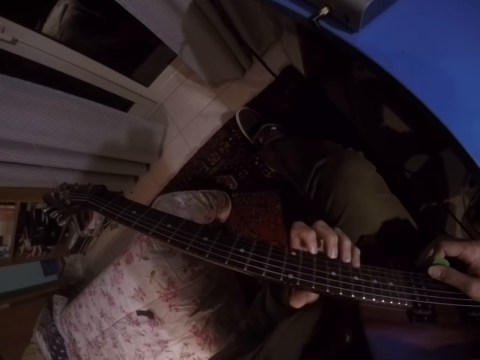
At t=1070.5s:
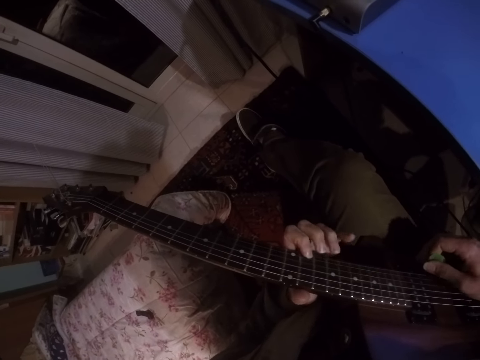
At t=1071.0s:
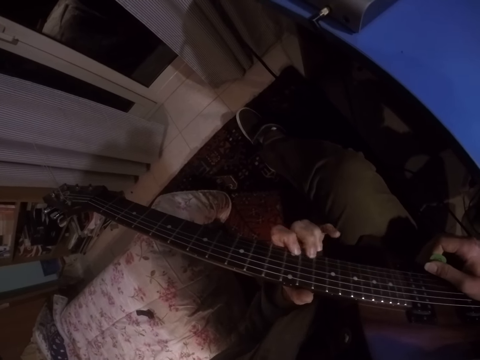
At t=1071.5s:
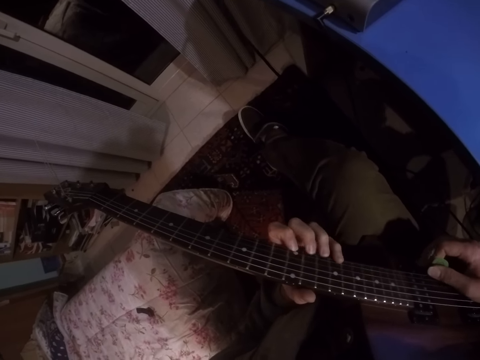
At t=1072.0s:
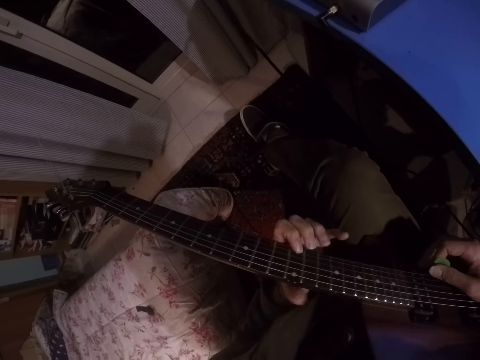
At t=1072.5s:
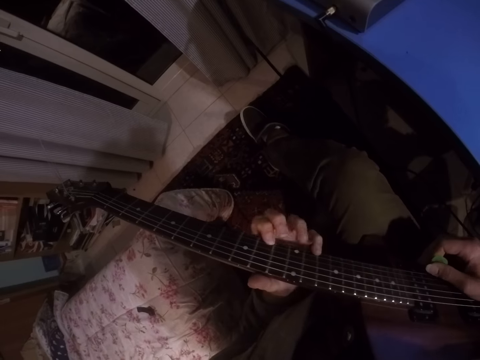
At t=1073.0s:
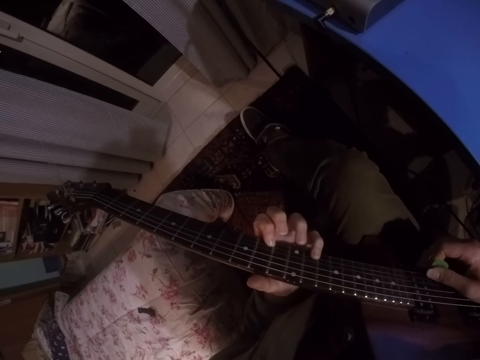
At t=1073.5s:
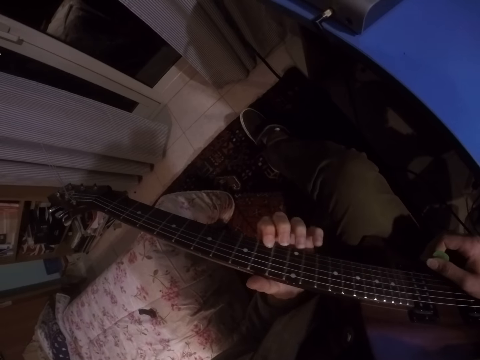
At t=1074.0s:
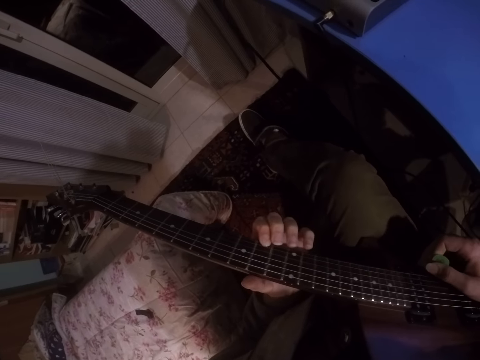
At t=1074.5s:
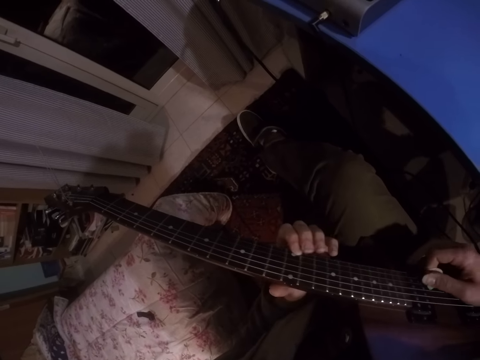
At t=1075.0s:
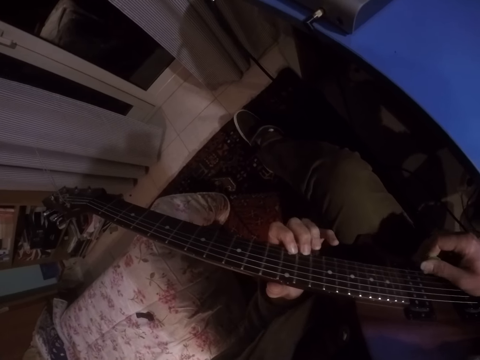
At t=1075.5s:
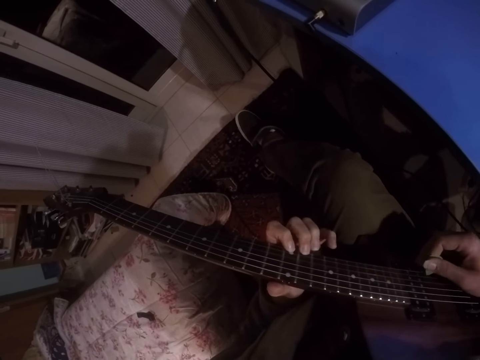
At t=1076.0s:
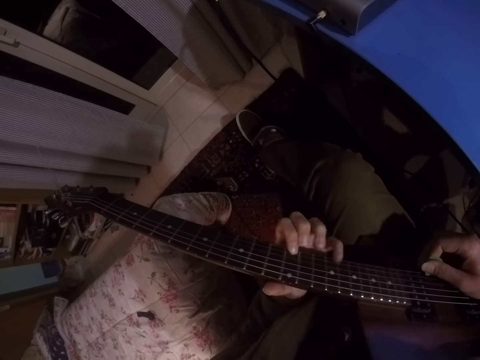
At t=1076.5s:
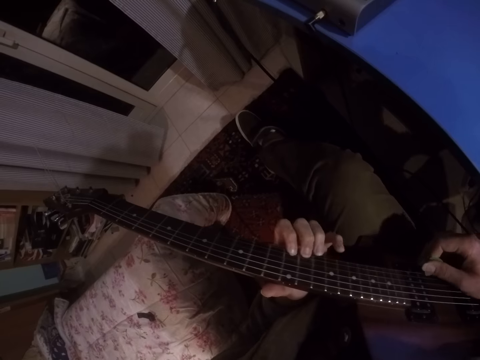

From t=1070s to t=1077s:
The camera wearer plays the guitar.

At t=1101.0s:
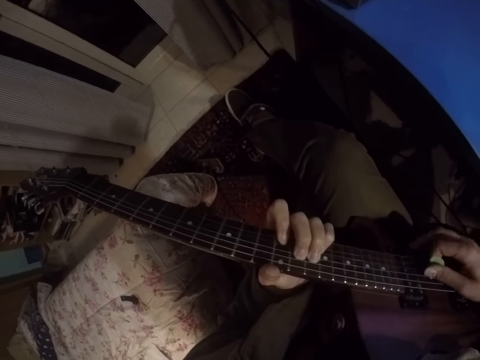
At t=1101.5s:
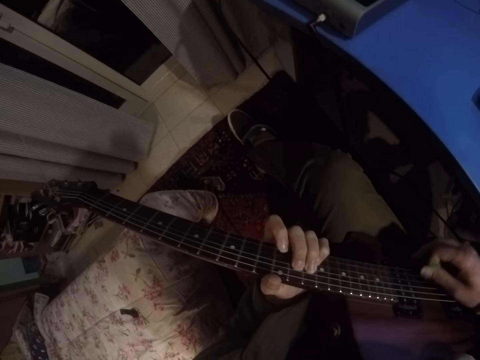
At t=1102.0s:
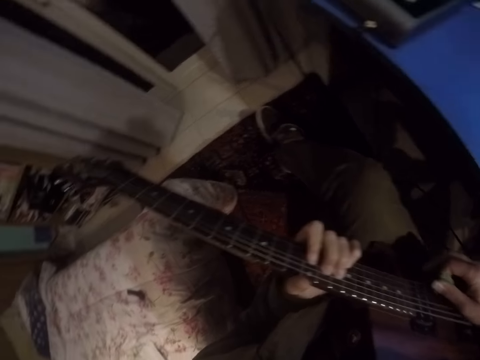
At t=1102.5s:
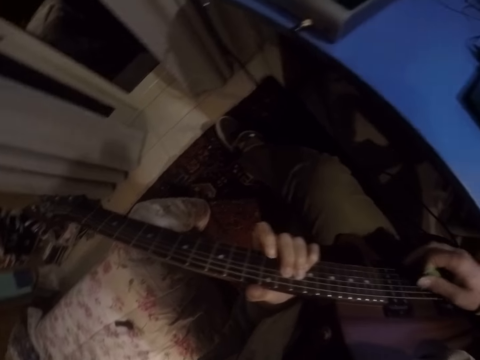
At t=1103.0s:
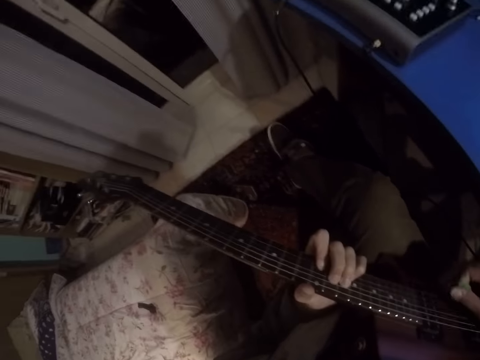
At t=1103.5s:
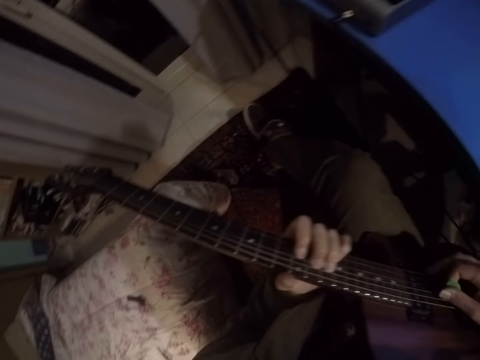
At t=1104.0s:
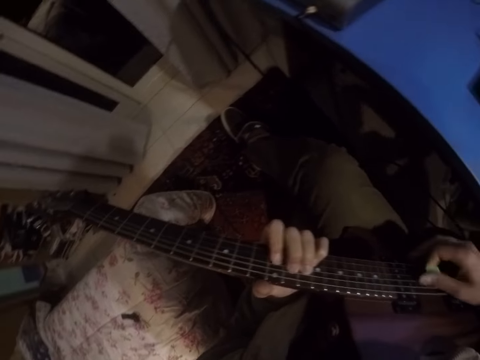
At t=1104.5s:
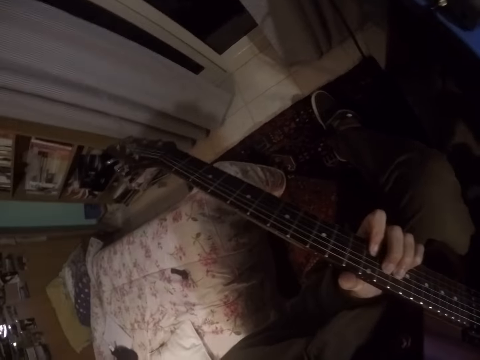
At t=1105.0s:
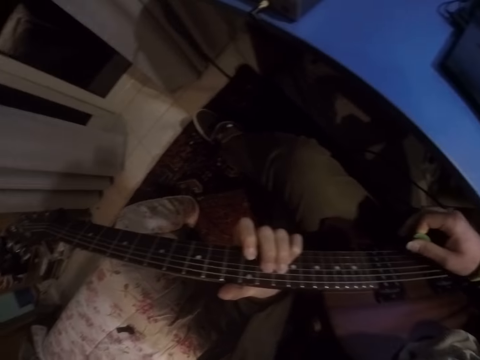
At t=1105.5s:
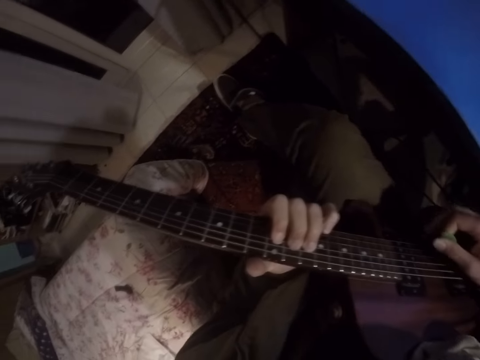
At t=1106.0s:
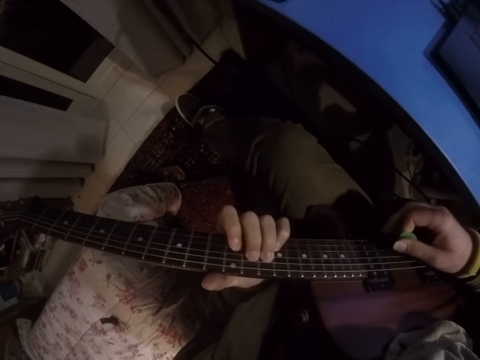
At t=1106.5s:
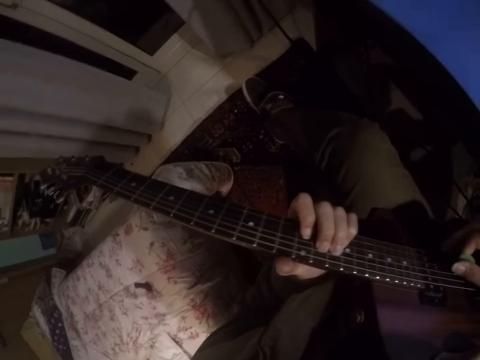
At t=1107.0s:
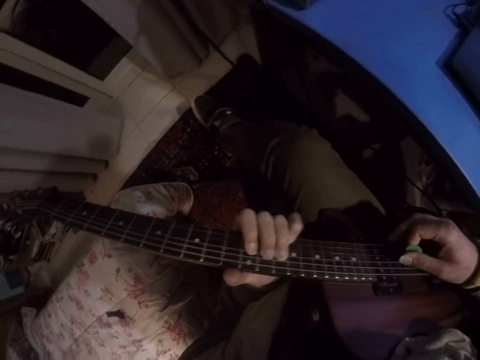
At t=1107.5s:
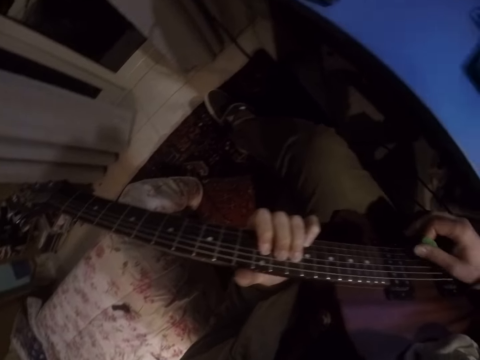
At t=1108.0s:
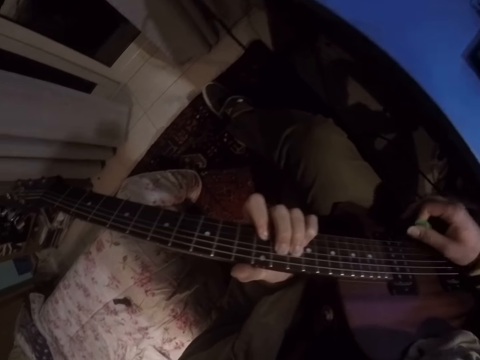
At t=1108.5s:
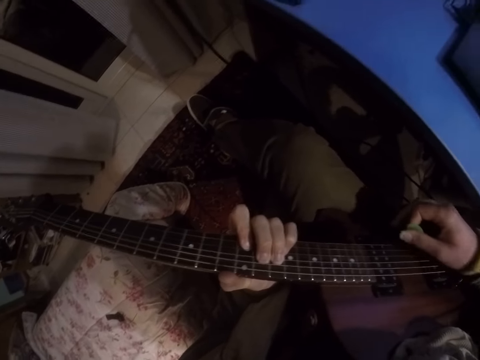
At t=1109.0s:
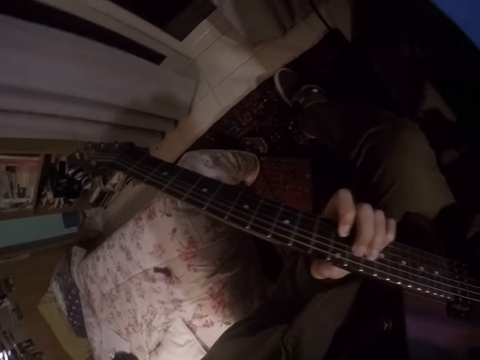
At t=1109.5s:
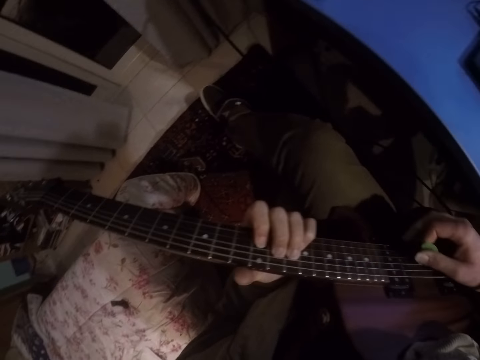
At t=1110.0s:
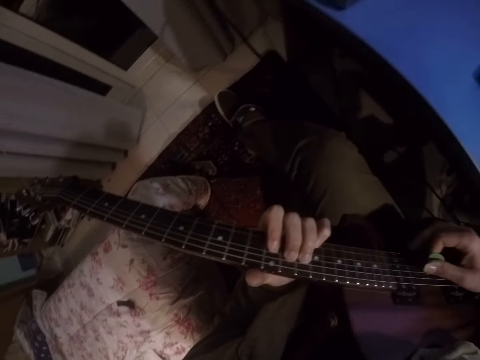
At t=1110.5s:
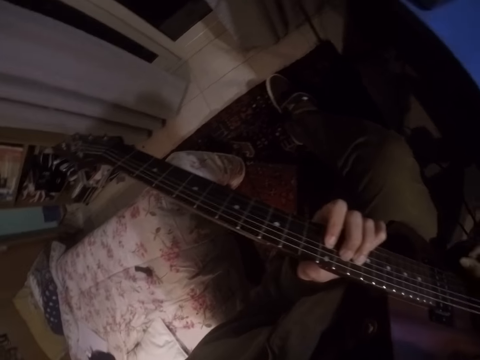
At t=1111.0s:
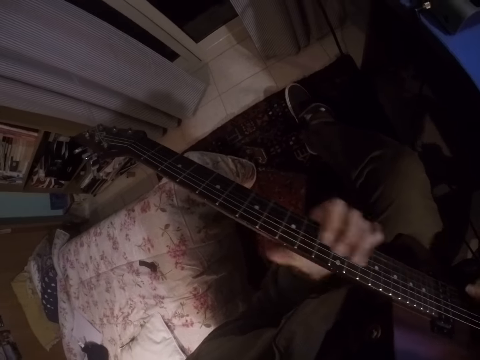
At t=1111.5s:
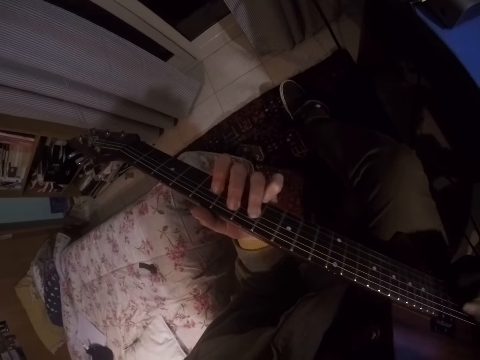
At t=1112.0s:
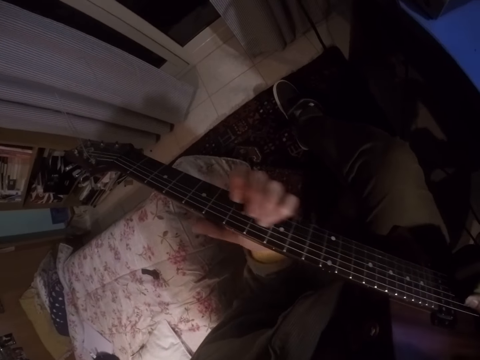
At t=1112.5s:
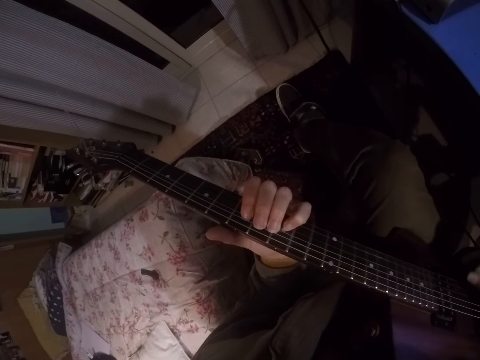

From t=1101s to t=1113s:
The camera wearer shakes their head. They play the guitar.

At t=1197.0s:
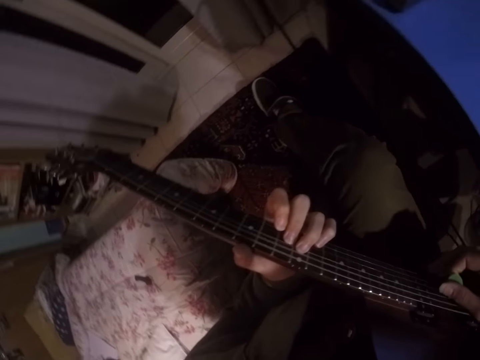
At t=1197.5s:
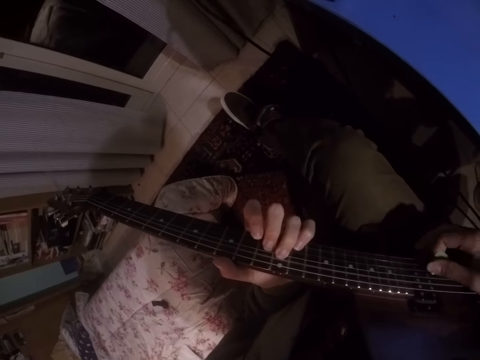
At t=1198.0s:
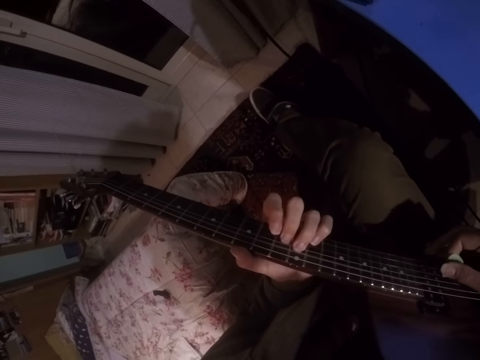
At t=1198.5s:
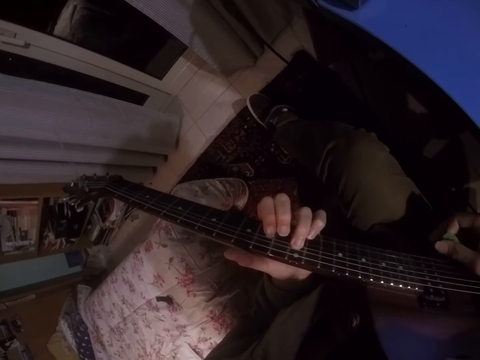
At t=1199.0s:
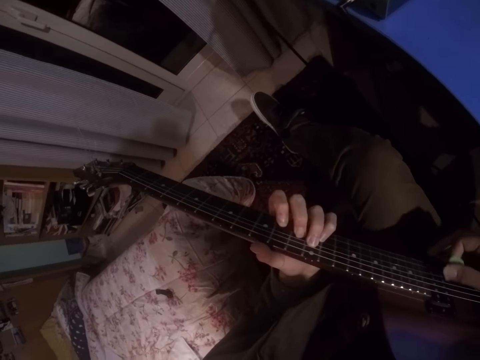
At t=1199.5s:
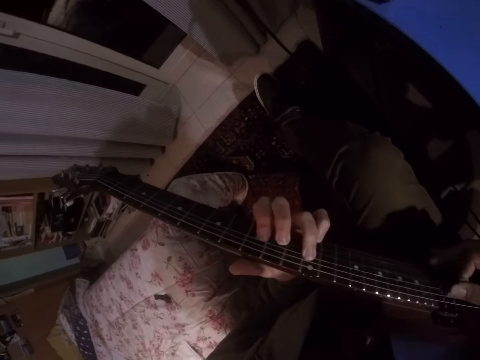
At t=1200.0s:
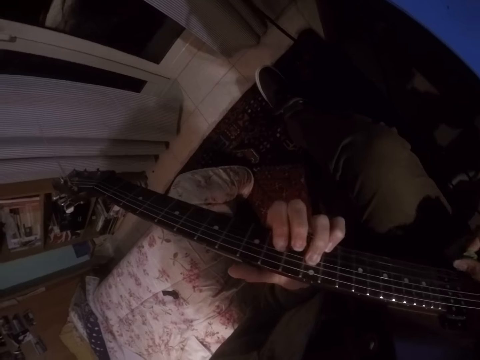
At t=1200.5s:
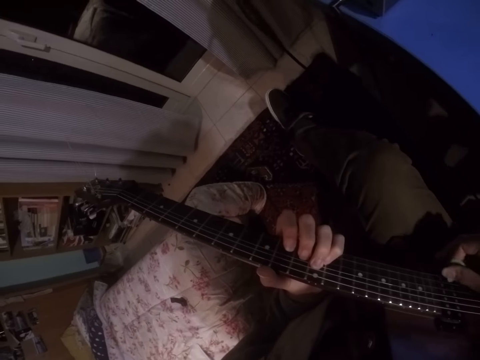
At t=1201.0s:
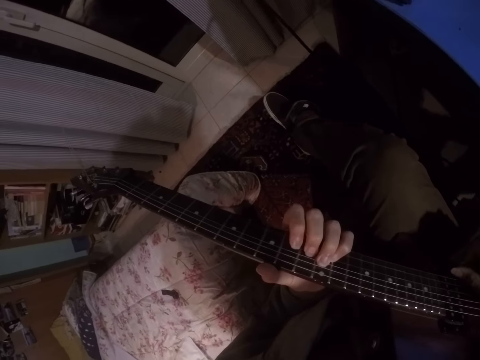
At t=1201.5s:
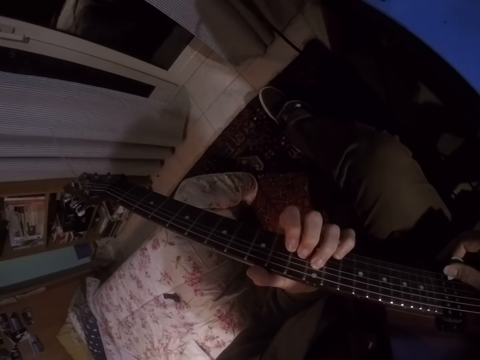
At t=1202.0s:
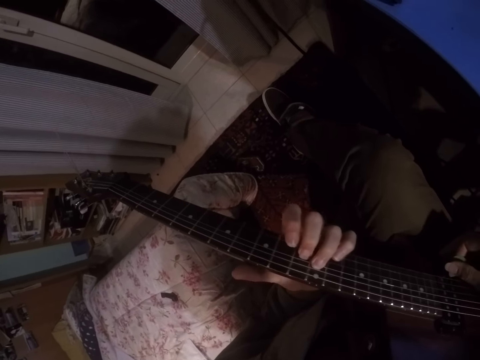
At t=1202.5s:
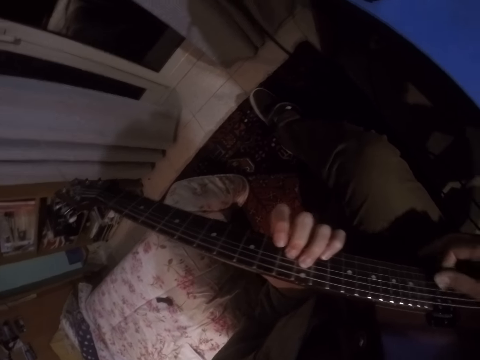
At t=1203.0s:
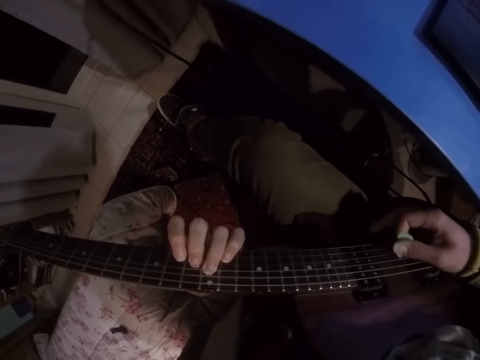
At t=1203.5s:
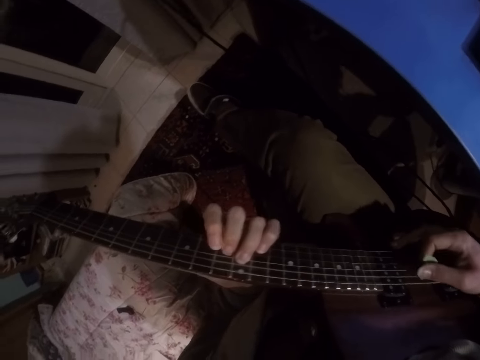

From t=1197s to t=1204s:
The camera wearer shakes the leg.
